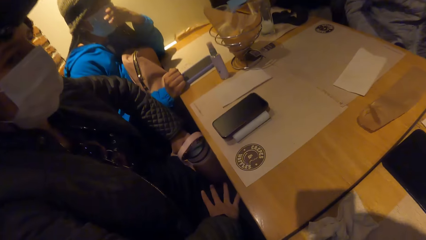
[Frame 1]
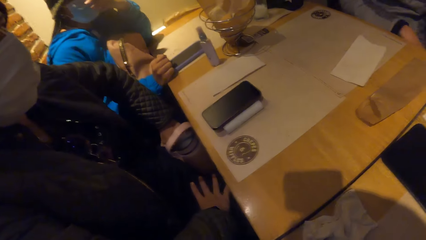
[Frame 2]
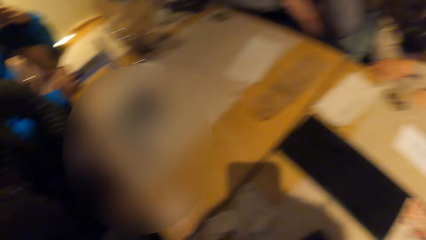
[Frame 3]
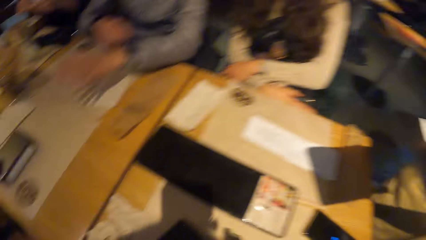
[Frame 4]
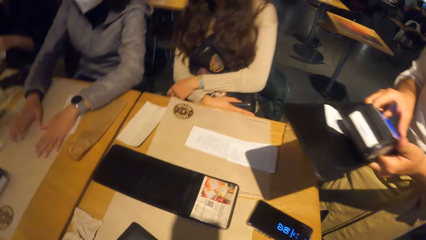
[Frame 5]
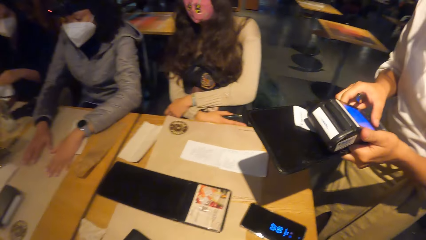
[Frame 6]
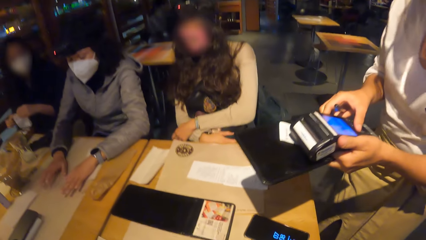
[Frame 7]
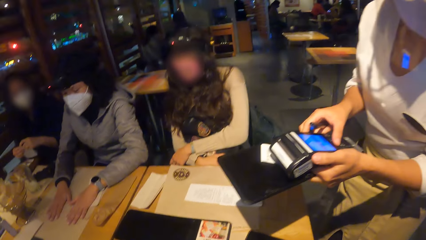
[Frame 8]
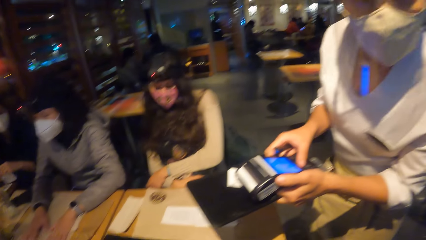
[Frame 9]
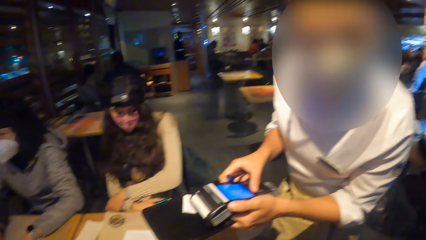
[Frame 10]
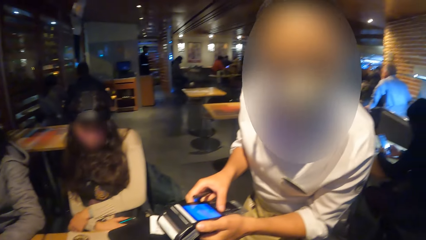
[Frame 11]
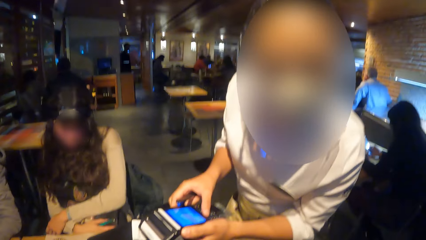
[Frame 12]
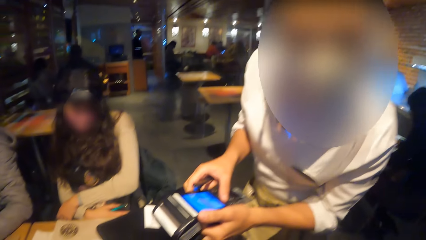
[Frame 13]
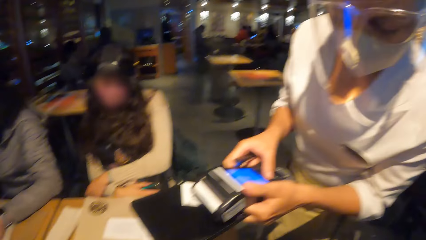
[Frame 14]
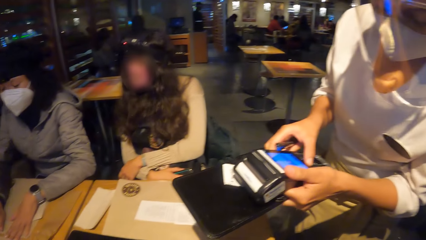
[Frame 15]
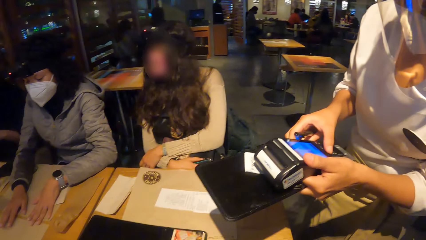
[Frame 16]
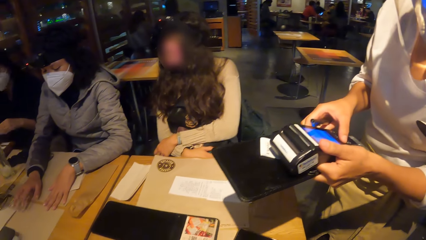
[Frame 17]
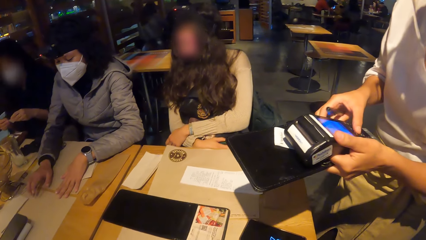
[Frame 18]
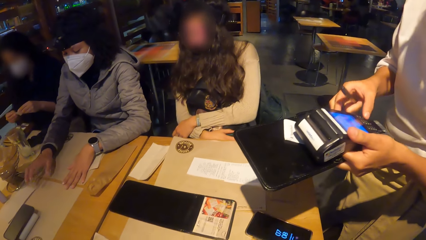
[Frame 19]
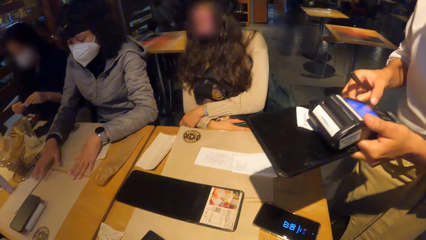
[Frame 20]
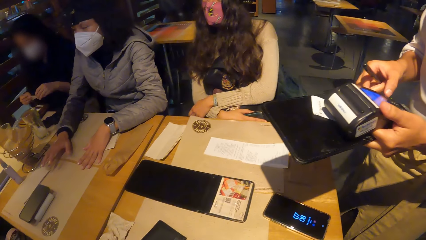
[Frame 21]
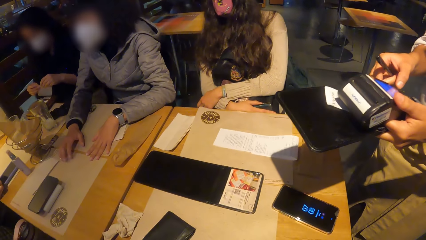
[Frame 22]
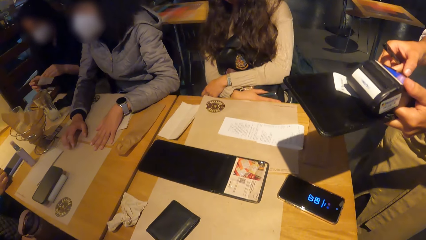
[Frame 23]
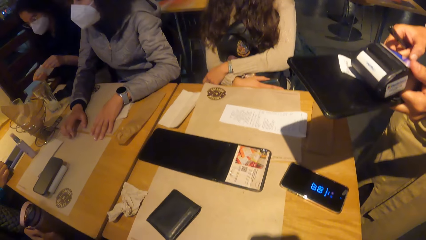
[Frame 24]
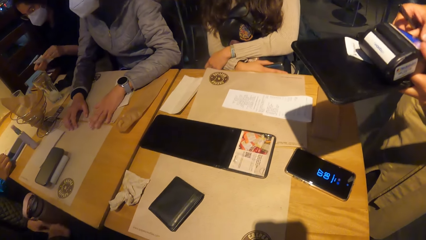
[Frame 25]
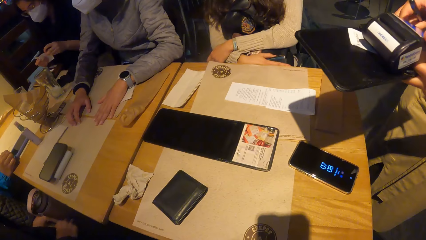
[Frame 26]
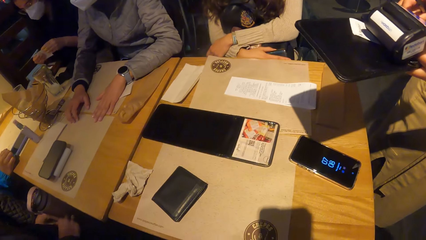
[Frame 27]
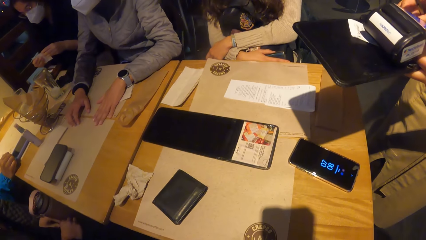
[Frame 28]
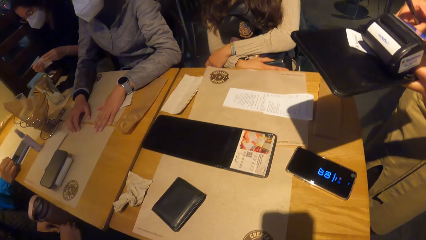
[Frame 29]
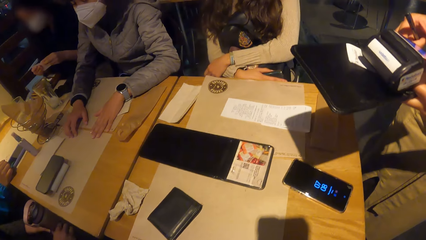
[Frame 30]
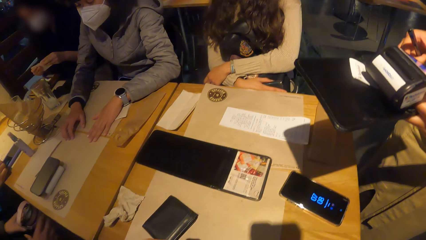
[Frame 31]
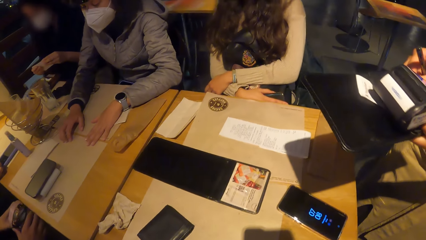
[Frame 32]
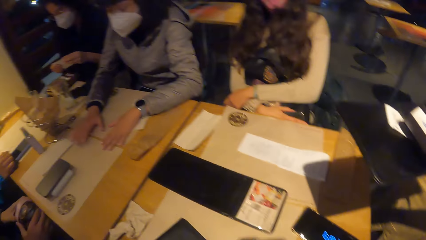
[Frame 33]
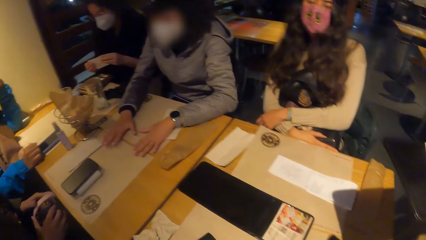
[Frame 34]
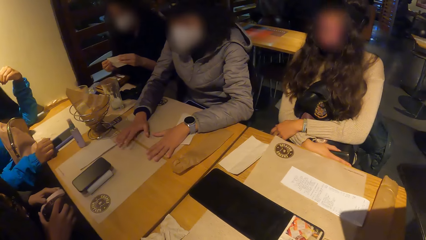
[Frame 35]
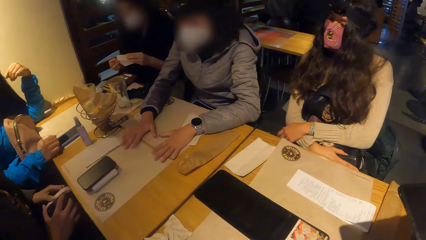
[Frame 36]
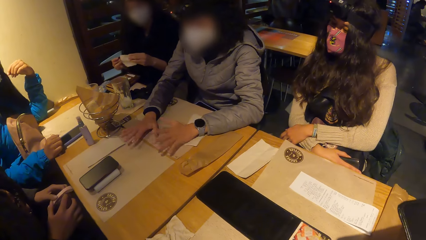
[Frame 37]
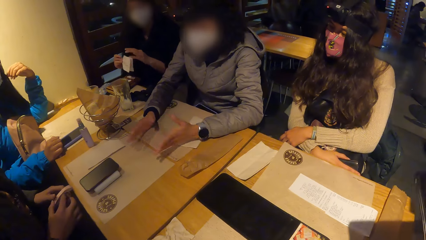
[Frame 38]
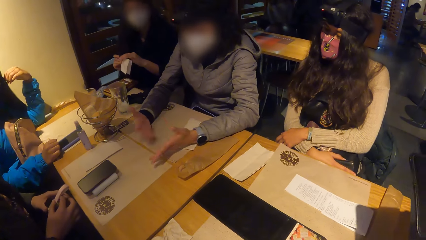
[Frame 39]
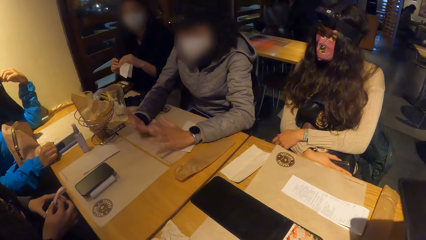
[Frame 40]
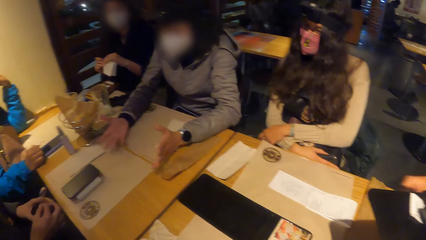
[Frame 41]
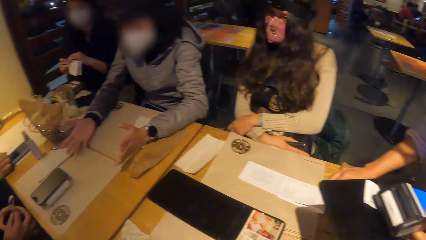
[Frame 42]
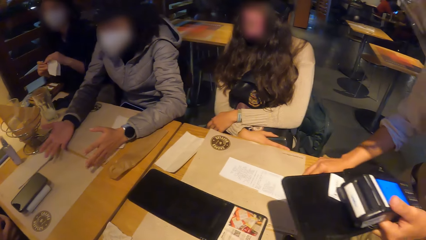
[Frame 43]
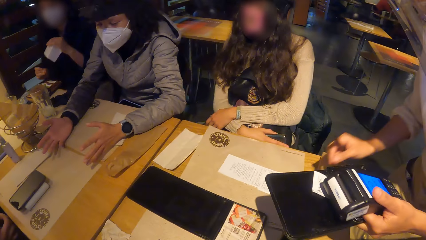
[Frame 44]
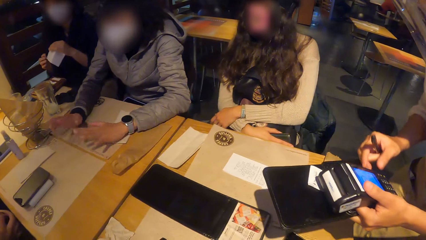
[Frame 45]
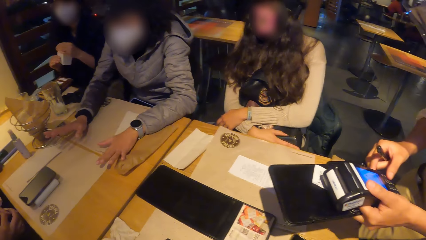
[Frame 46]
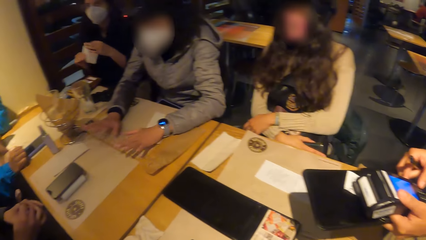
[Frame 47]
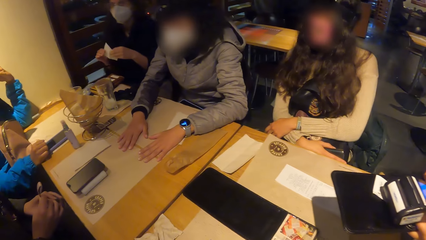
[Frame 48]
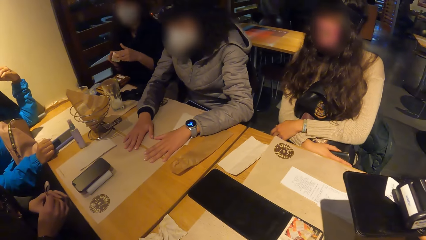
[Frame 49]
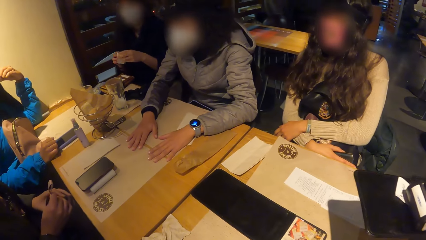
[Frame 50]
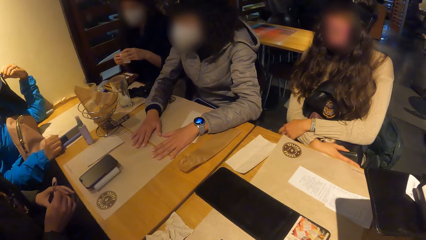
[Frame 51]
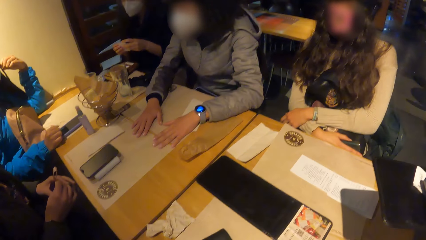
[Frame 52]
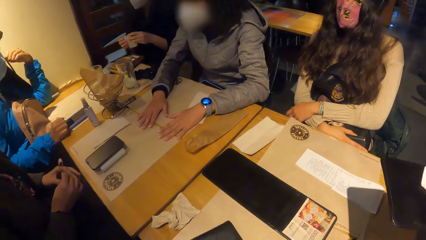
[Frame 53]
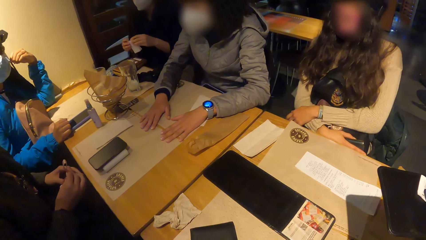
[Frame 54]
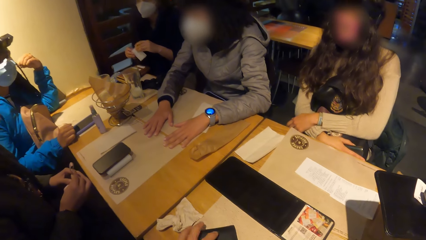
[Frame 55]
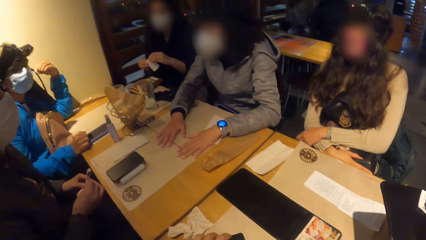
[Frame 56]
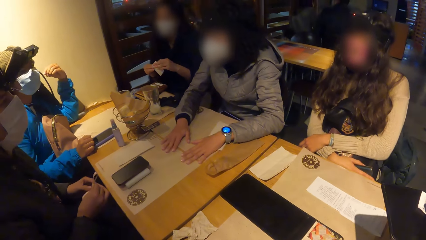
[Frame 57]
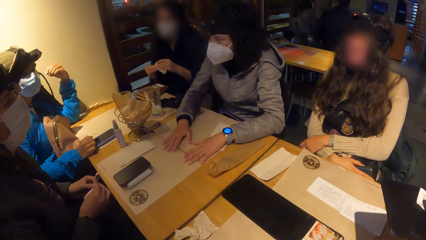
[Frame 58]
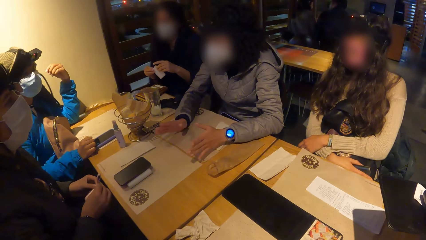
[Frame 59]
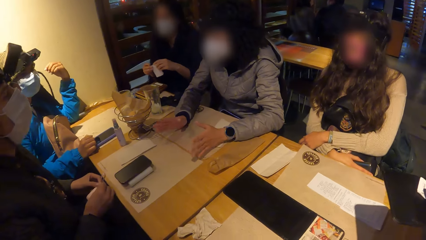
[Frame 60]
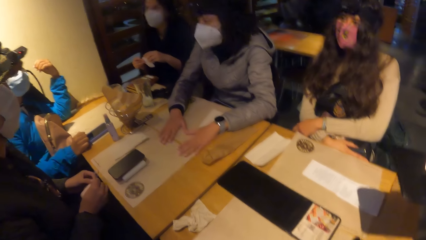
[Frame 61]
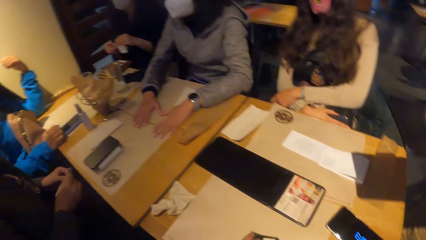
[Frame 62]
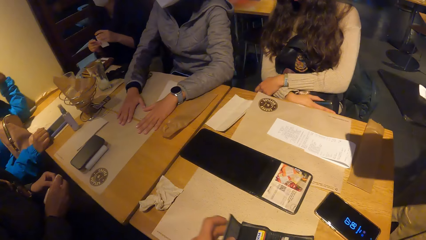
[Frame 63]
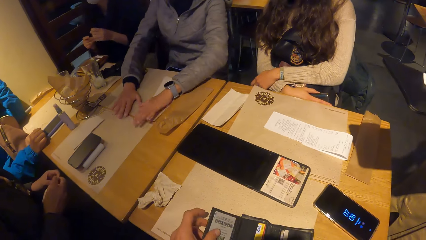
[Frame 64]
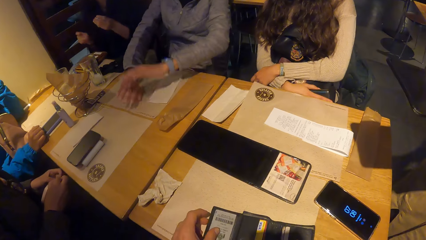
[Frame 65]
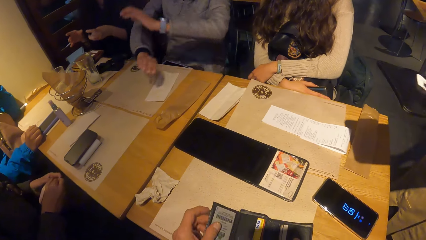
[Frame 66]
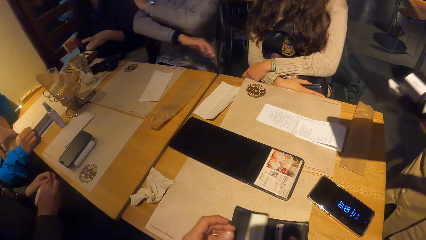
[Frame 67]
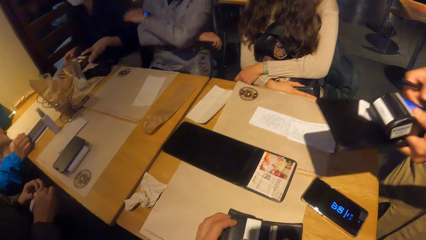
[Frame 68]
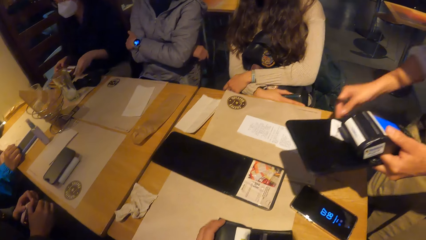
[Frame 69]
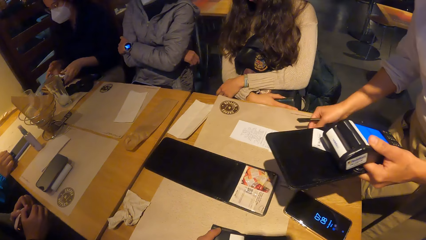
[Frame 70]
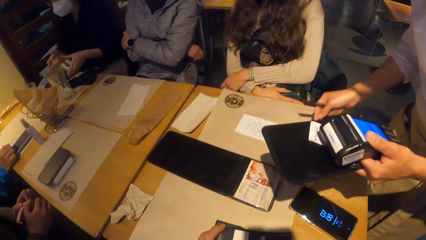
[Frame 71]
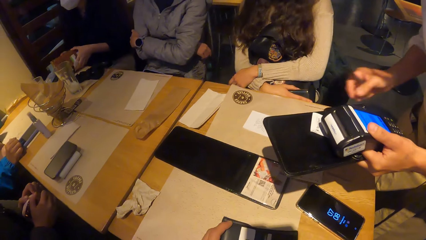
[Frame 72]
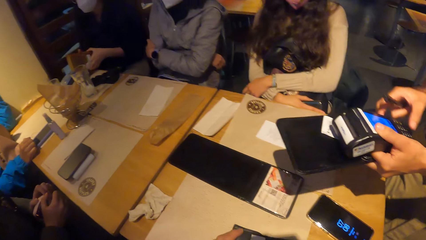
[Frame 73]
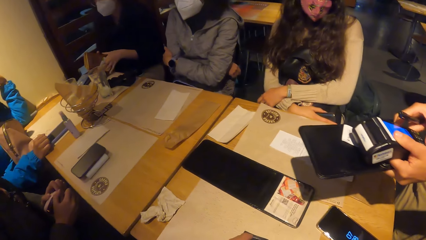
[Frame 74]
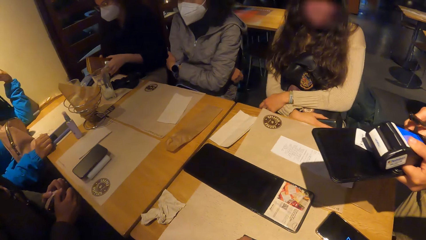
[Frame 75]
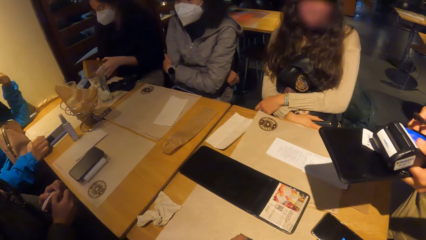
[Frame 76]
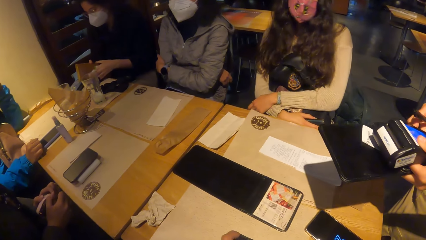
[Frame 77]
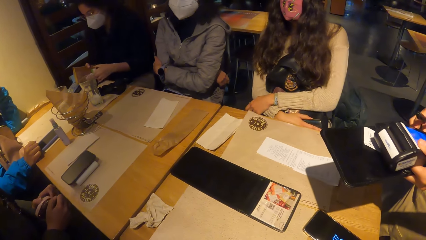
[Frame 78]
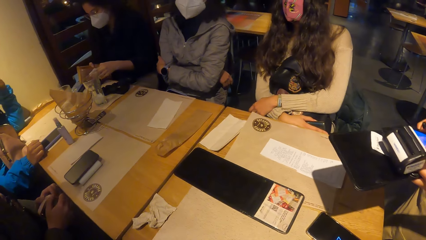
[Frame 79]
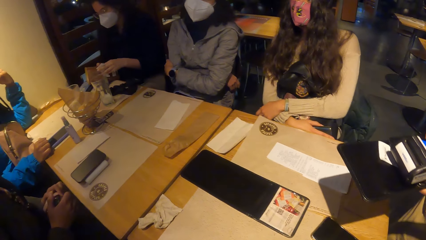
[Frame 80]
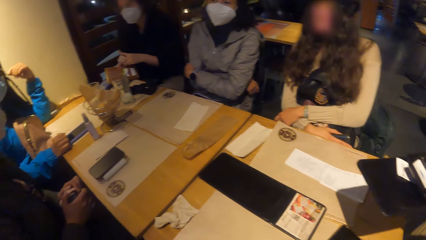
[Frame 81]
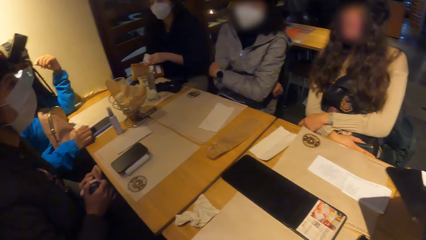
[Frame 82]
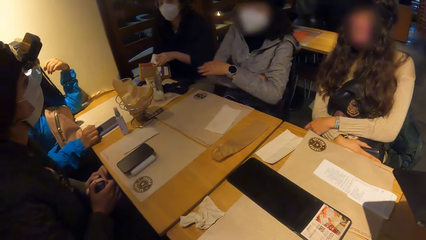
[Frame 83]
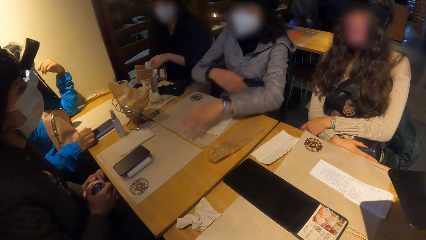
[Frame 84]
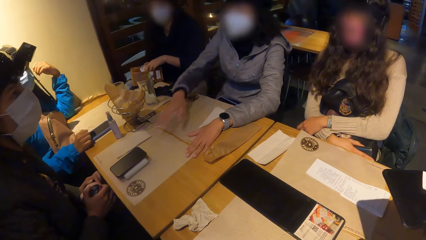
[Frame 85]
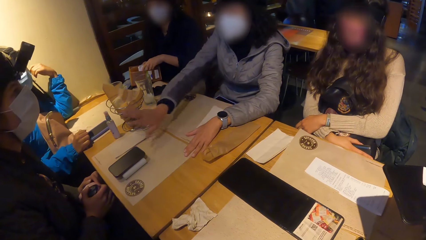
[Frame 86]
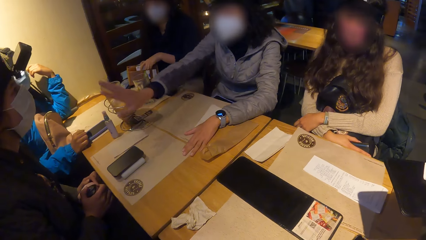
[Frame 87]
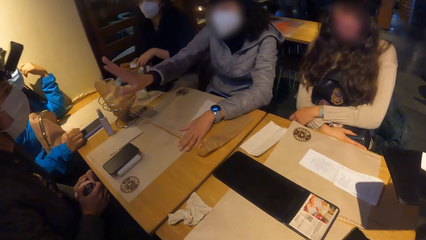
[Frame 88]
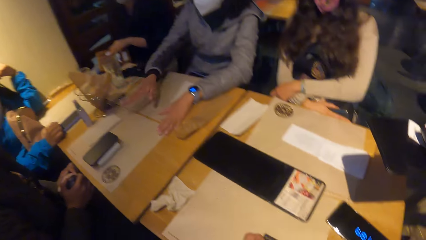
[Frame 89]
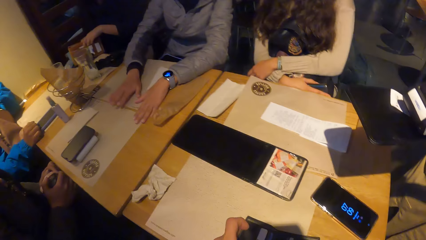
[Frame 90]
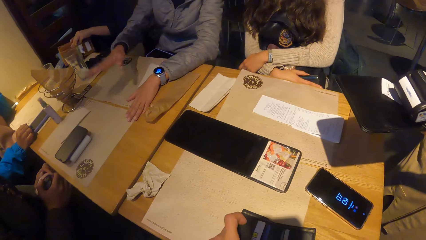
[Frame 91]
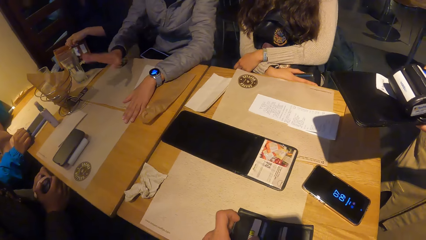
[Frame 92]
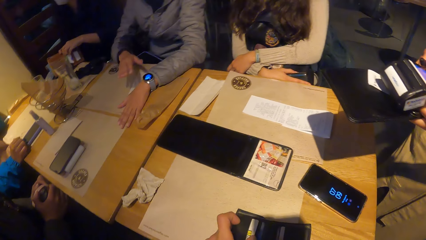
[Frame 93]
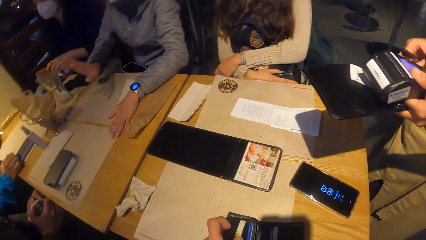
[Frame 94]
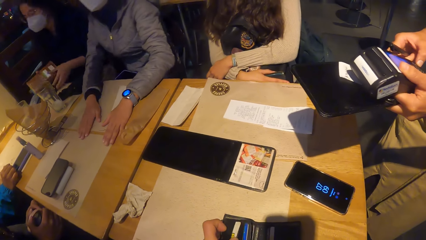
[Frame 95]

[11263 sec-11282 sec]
The waiter operates the credit card machine with her right hand. A lady interacts with two other people. The waiter interacts with the camera wearer. Another lady folds the paper. The camera wearer picks a wallet. He opens the wallet on the table with his left hand. He closes the wallet. The waiter moves a receipt and operates the card machine. A woman interacts with another woman.
